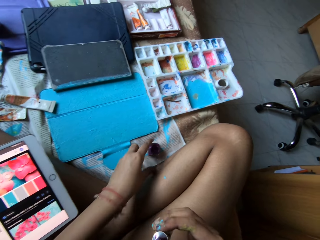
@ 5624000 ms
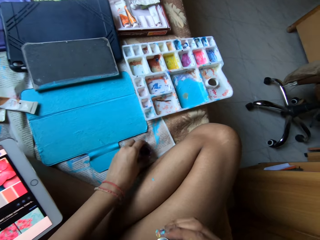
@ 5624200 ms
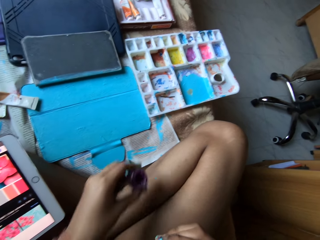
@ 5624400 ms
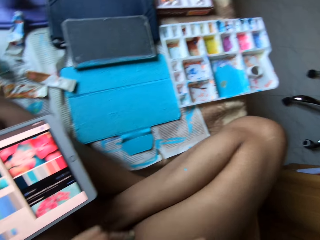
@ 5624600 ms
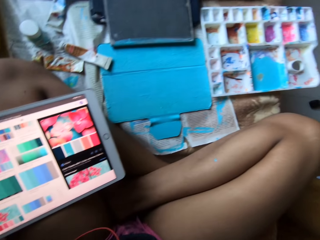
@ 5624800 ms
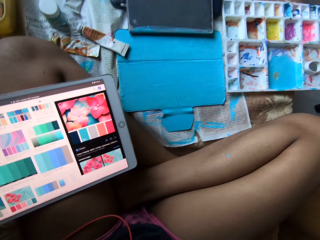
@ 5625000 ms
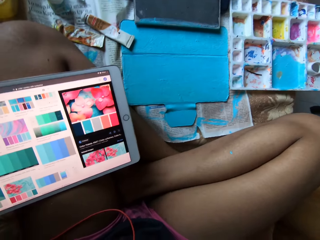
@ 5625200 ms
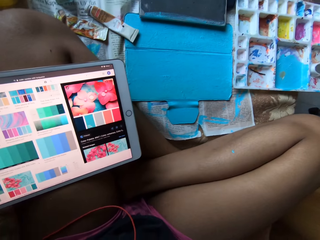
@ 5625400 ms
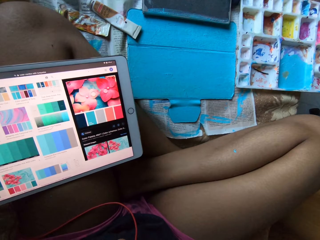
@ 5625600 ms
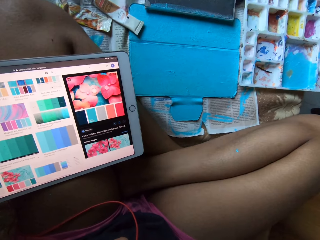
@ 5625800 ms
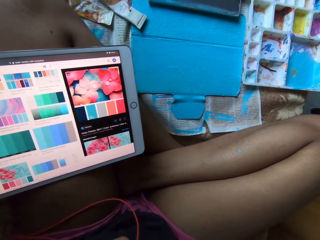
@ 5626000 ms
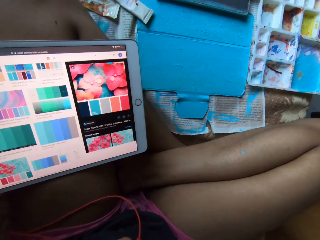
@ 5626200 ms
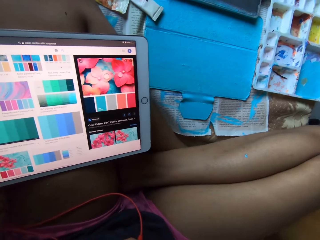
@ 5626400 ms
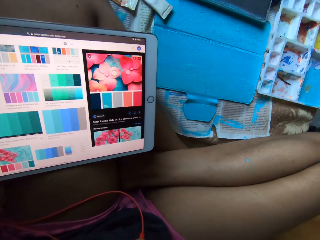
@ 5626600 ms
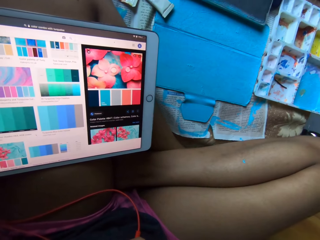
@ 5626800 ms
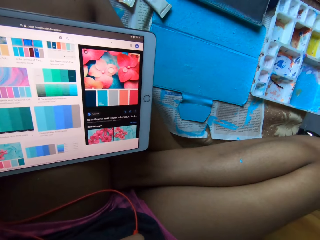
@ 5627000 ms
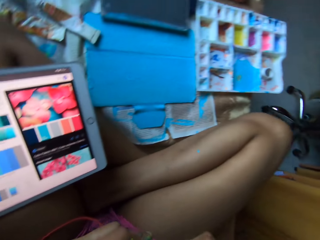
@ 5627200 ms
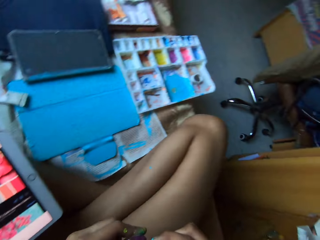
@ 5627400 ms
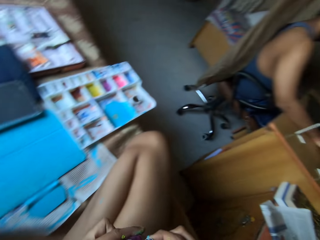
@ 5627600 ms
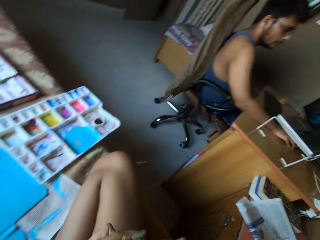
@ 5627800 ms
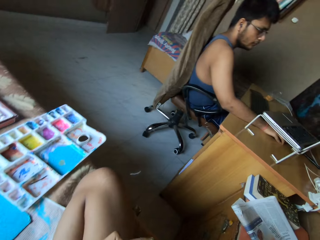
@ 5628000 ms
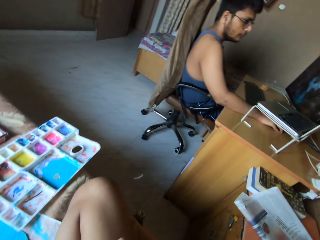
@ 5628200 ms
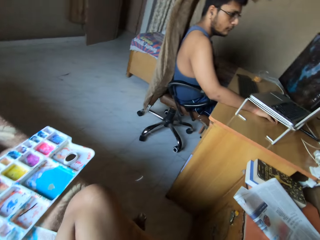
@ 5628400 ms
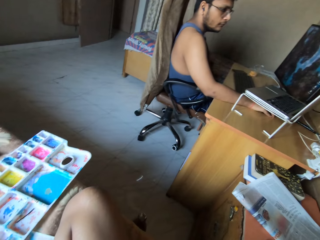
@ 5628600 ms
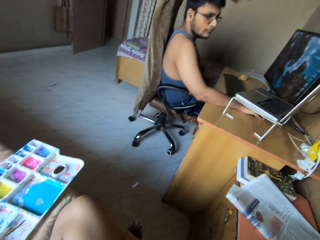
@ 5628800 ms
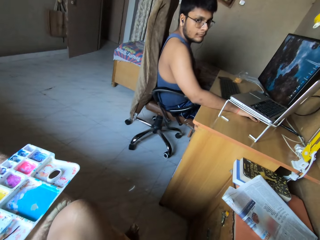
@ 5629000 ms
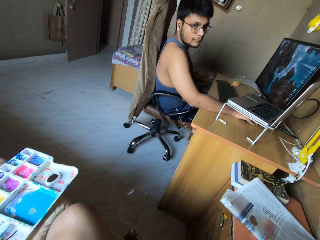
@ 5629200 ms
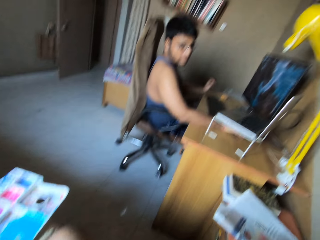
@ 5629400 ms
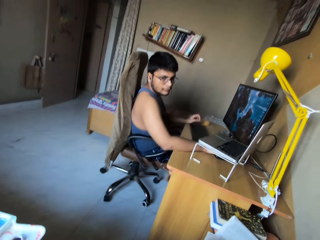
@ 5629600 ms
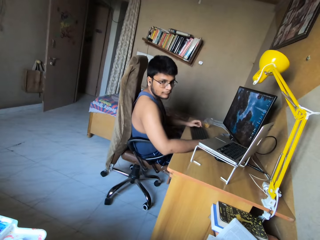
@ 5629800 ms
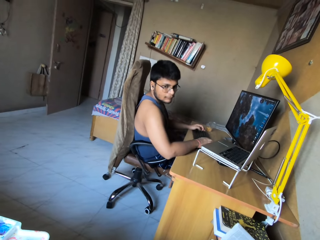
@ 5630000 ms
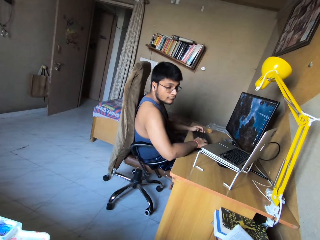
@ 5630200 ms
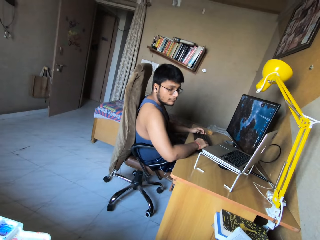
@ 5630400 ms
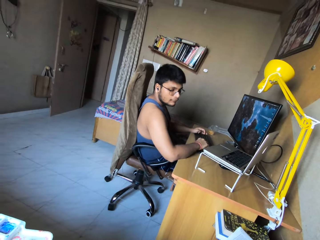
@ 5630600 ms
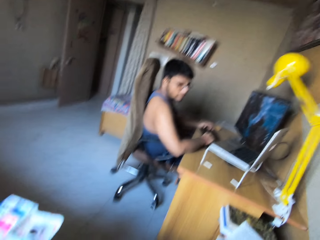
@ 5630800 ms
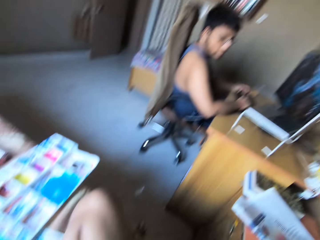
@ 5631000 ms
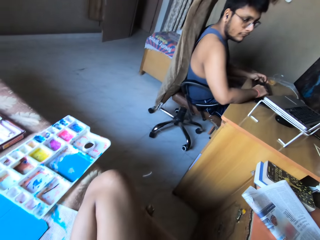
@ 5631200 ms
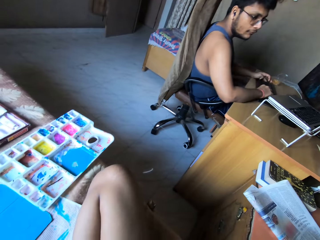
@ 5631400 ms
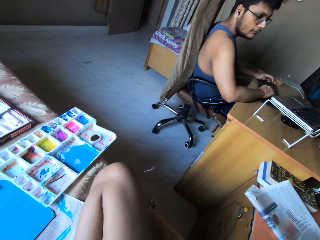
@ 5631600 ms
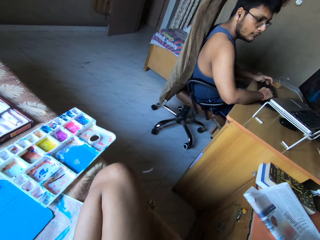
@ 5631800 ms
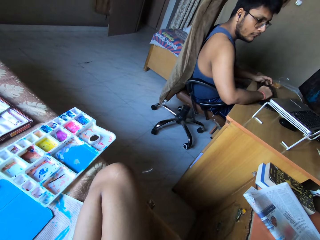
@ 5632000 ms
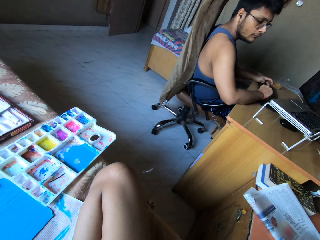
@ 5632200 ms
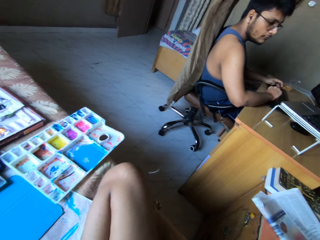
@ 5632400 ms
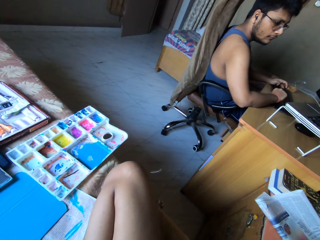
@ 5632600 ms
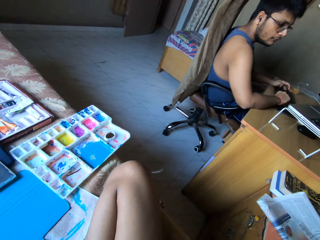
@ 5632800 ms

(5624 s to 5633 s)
The camera wearer picks up the paint jar from the bed with her left hand. She interacts with a man and talks to the man. The man operates a computer at a work desk with his hands.

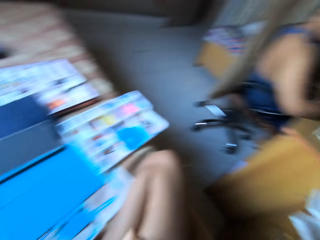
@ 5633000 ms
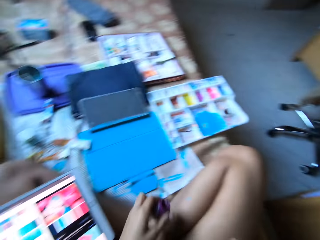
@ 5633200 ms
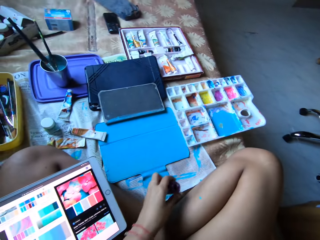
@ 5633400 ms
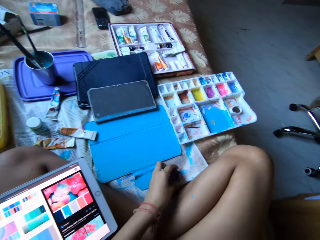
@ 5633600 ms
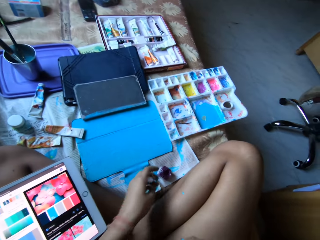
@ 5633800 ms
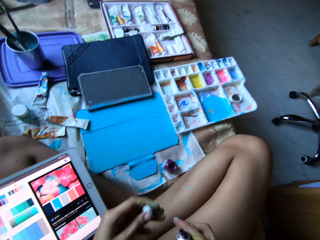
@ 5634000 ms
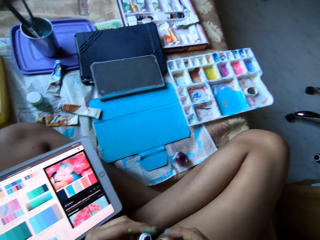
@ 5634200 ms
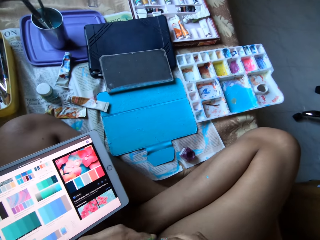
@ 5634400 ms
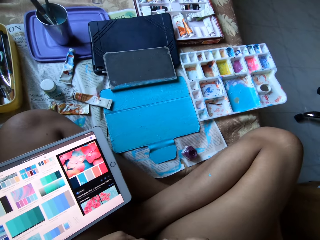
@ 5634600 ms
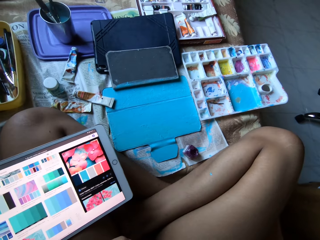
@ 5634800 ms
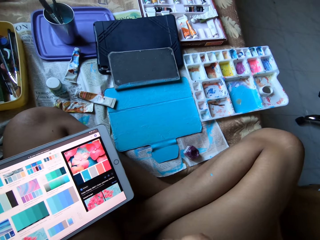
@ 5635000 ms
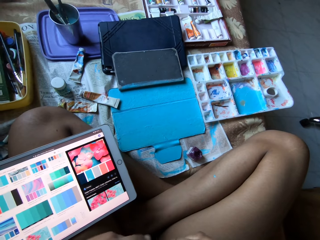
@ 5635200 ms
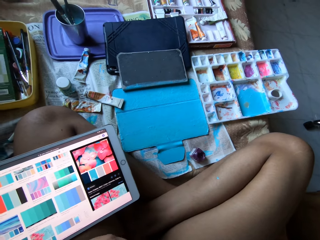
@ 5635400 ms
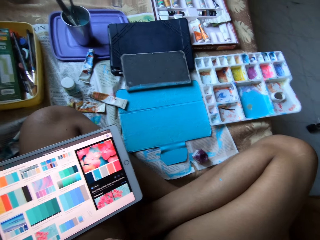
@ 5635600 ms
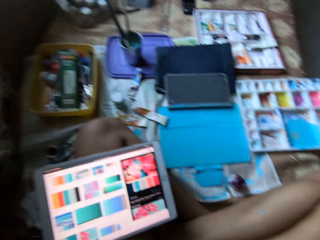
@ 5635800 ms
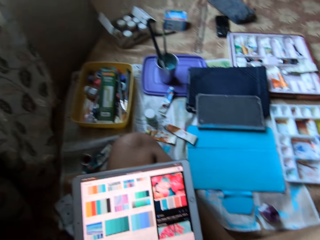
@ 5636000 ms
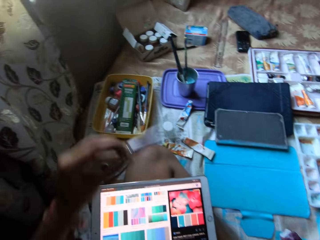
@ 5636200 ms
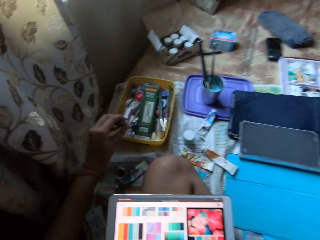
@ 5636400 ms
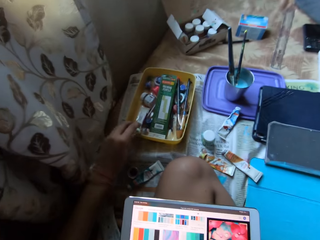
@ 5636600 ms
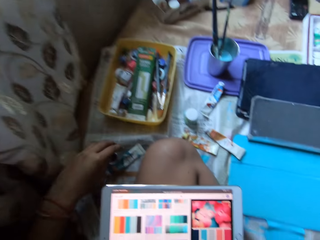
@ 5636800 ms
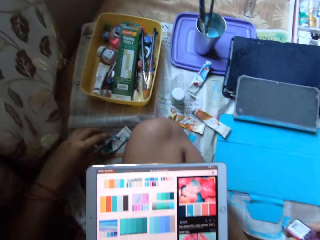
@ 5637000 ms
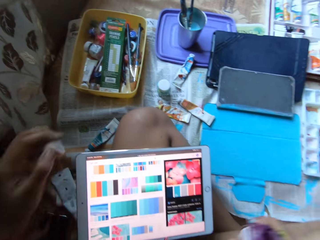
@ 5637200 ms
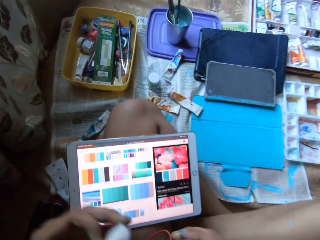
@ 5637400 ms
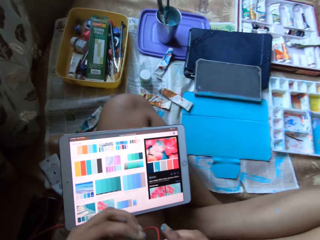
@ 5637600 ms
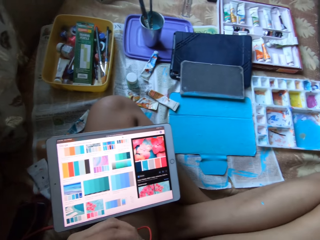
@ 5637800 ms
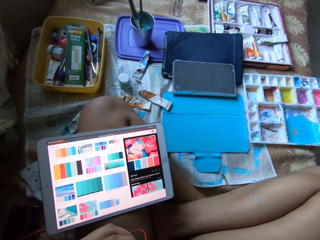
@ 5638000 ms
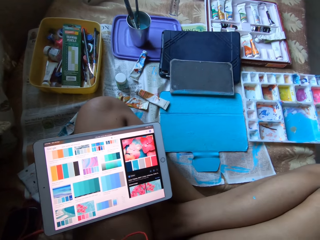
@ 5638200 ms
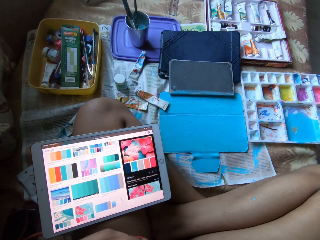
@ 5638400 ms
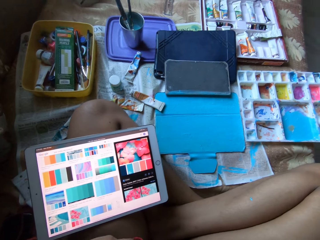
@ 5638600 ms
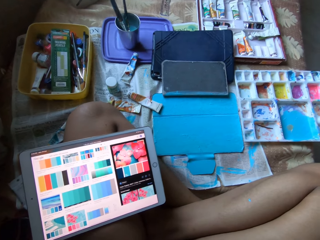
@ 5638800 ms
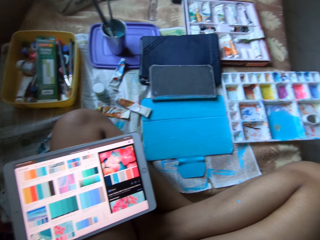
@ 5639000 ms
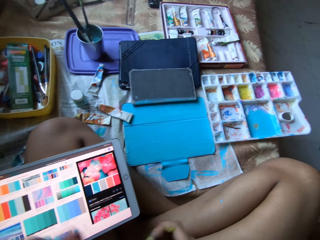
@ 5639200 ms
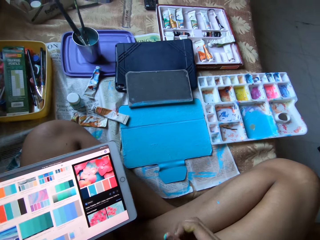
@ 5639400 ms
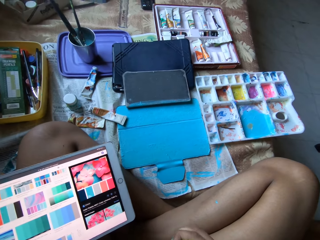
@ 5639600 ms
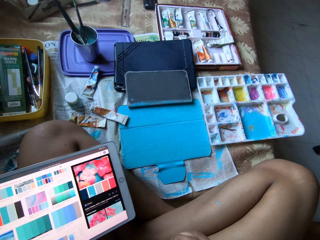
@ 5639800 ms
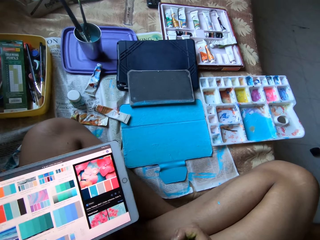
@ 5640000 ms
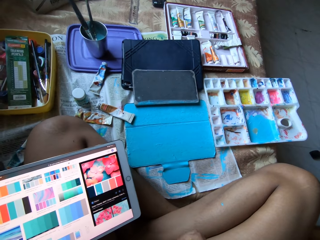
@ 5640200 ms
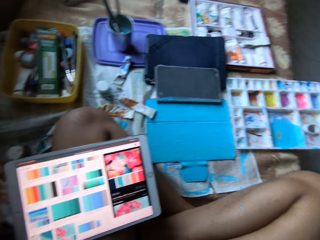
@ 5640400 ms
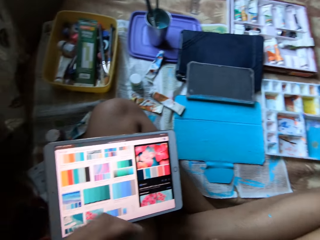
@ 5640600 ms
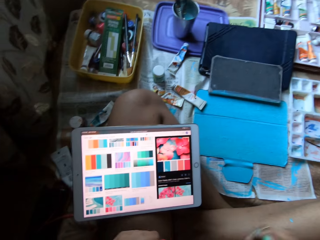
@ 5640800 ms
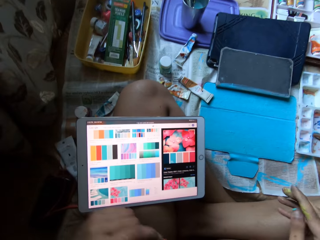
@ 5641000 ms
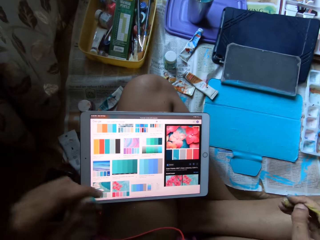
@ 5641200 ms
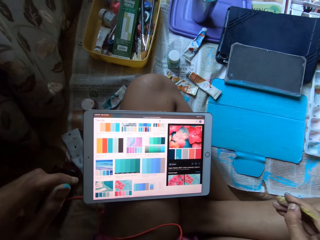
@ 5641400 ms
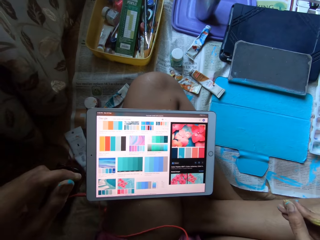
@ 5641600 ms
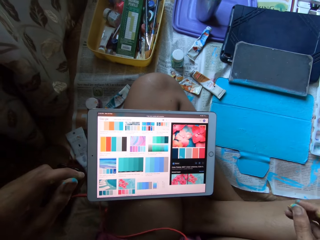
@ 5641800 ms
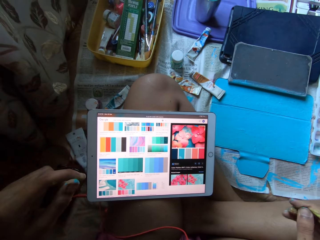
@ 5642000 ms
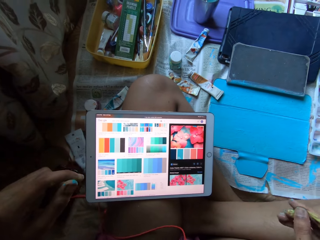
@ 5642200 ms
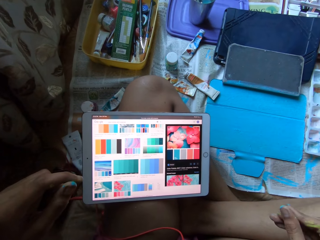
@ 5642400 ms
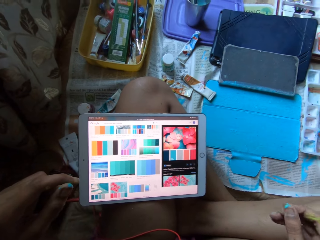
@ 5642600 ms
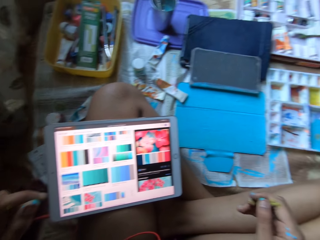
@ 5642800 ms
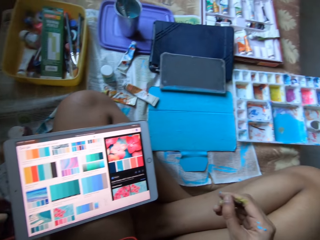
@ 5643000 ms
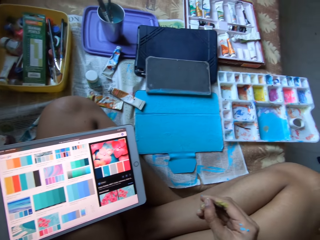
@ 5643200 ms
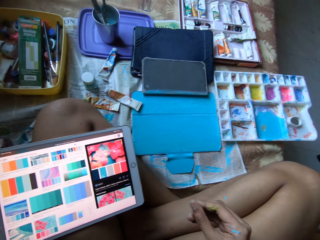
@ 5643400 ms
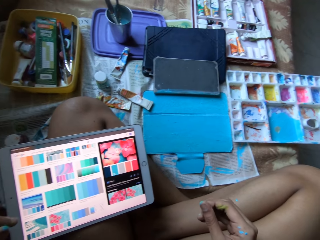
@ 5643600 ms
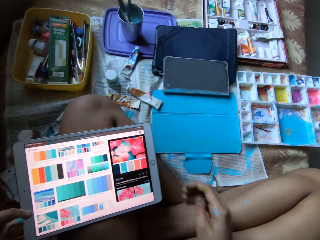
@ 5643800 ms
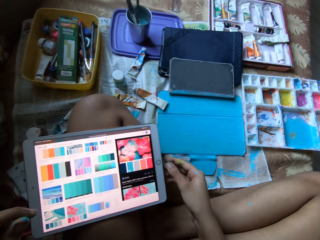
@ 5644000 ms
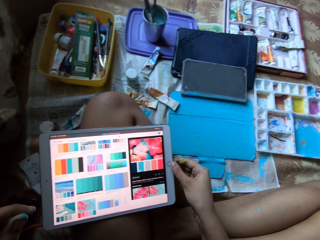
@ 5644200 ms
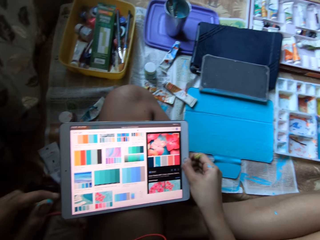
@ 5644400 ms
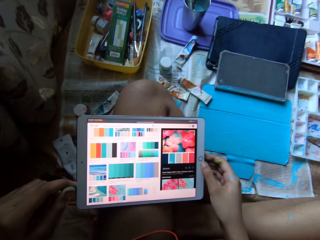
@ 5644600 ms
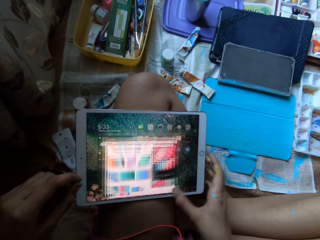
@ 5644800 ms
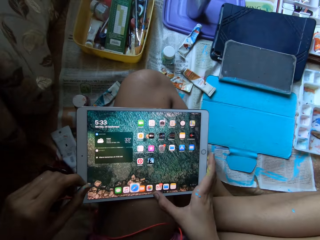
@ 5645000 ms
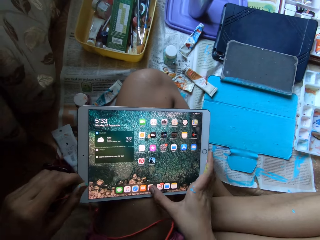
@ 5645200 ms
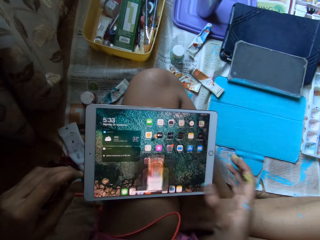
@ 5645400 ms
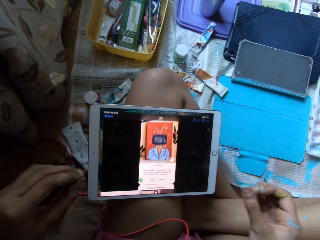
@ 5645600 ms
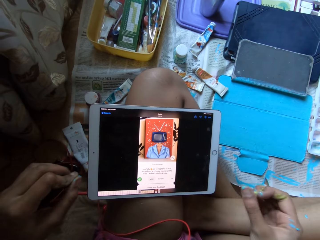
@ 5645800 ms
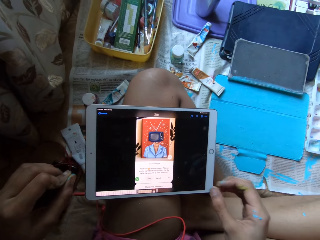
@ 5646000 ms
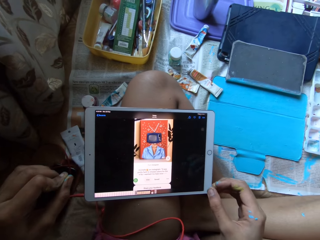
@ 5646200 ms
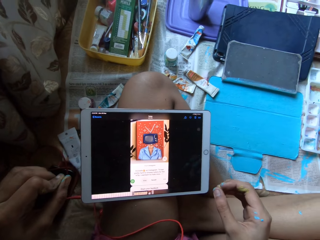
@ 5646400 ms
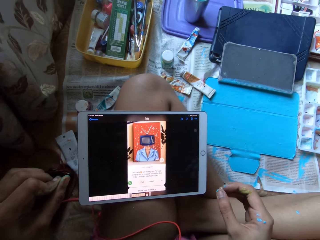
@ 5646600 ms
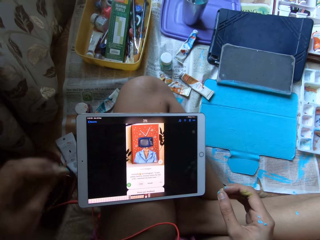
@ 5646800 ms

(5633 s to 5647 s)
The camera wearer drops the paint jar on the bed with her left hand. She covers the paint tube with her hands. She drops the paint tube in the yellow container with her left hand. She picks up the paint jar cover on the bed with her left hand. She covers the paint jar with her hands. She drops the paint jar on the bed with her left hand. She rubs her right fingers together on her right leg. She removes paint from her right fingers. She operates the tablet on her left leg with her right hand. She touches the tablet. She rubs her left fingers together.
